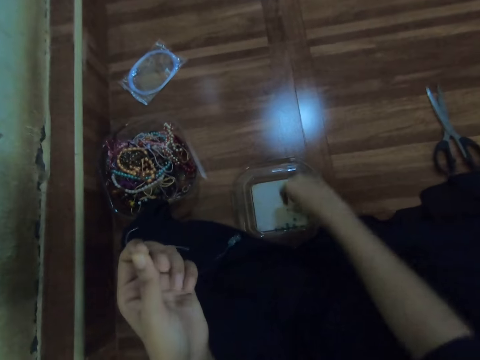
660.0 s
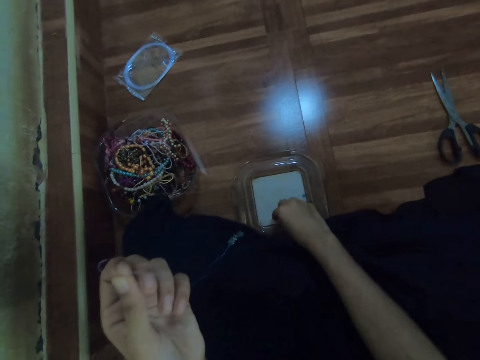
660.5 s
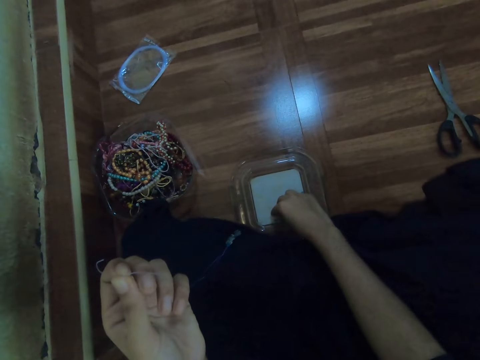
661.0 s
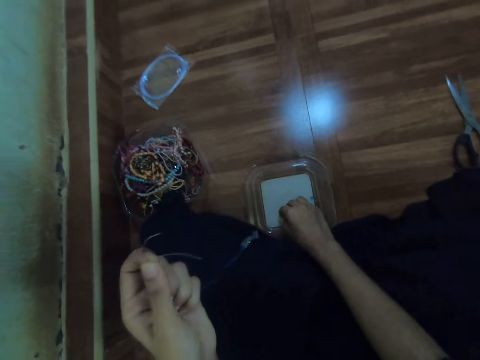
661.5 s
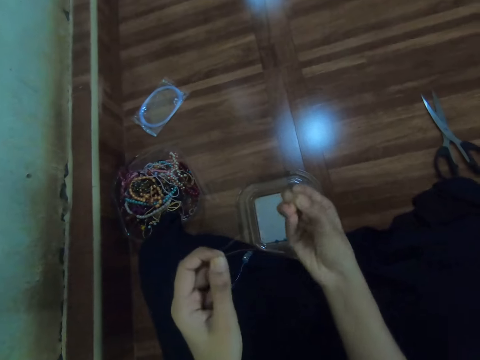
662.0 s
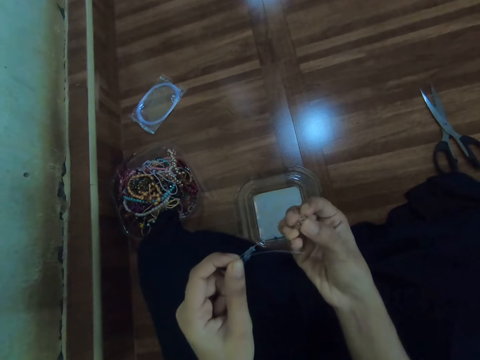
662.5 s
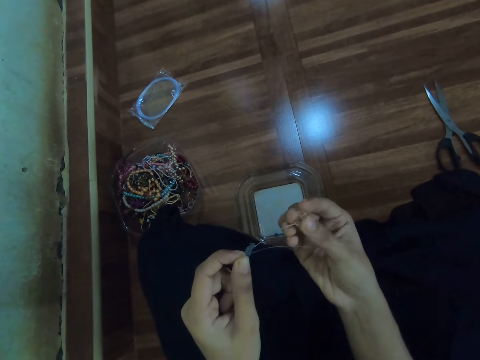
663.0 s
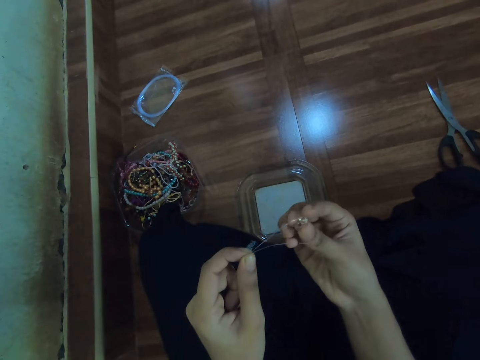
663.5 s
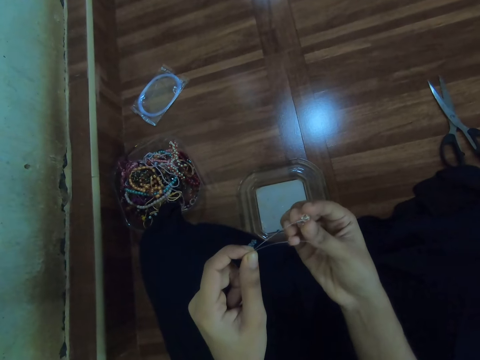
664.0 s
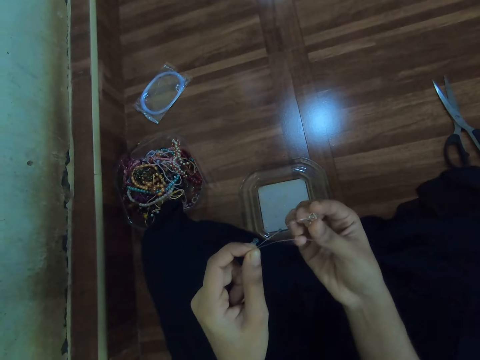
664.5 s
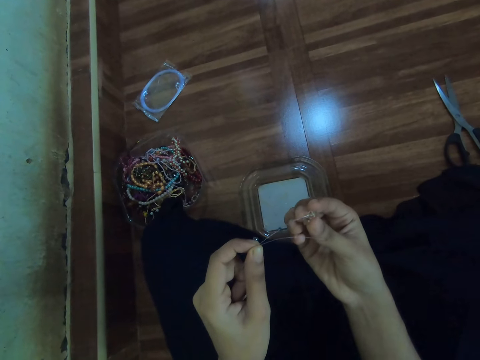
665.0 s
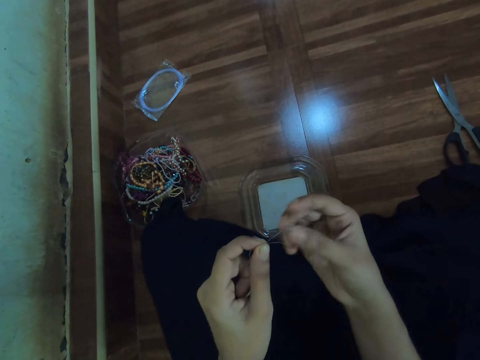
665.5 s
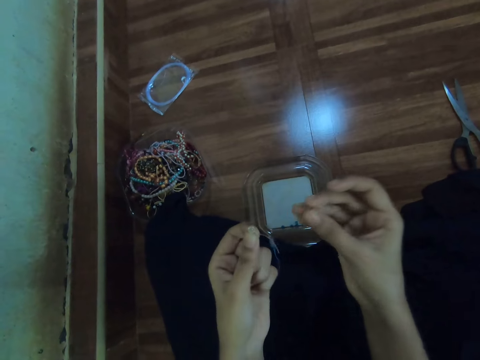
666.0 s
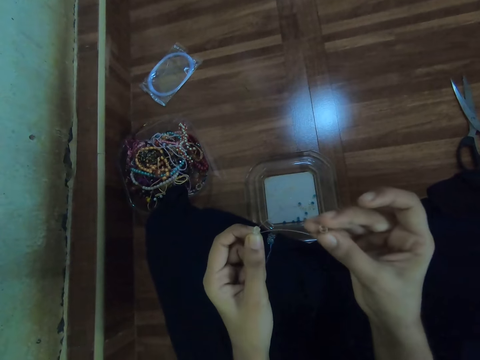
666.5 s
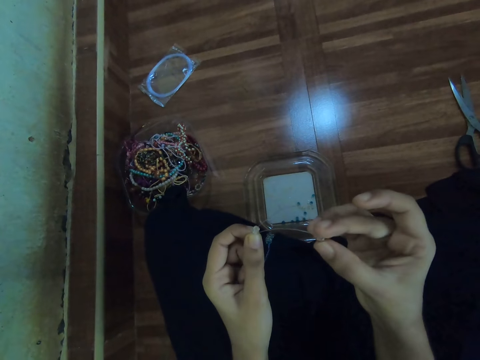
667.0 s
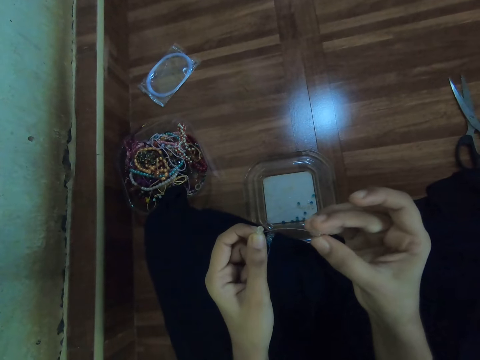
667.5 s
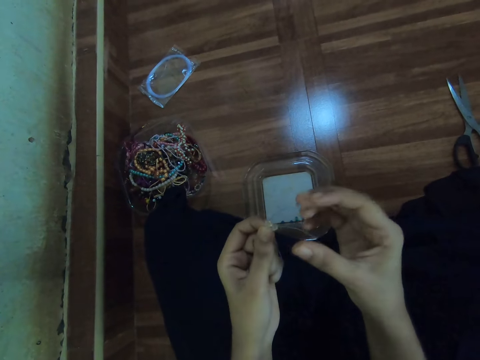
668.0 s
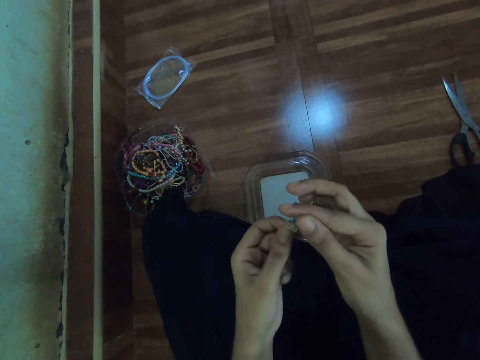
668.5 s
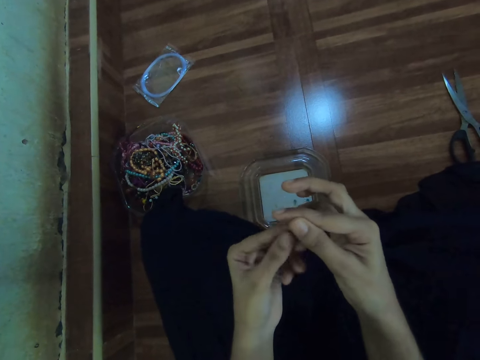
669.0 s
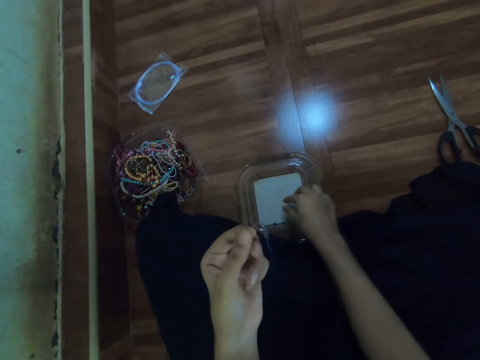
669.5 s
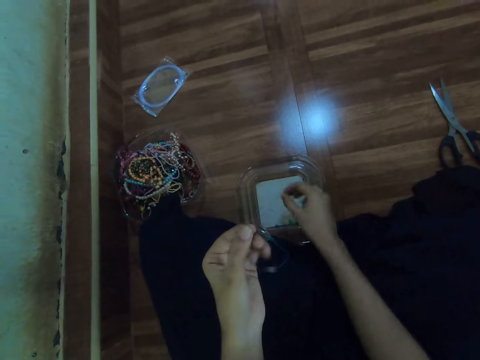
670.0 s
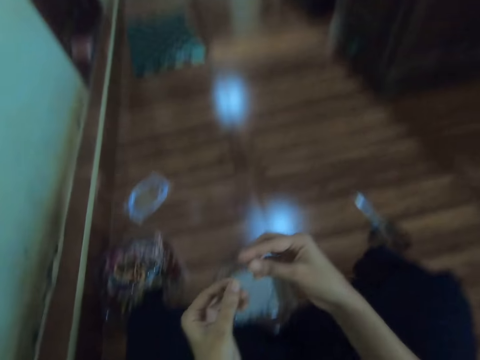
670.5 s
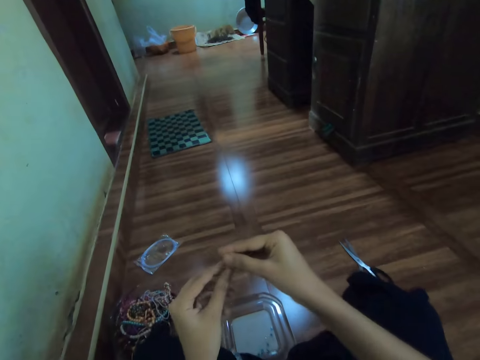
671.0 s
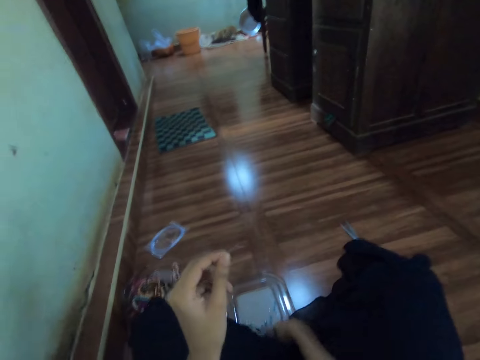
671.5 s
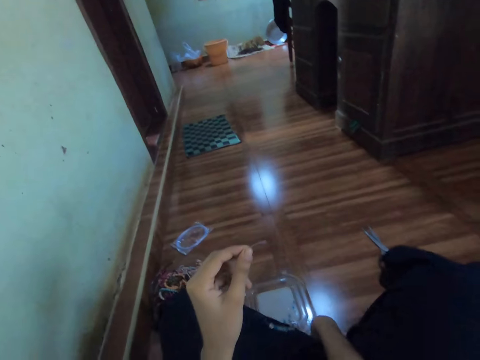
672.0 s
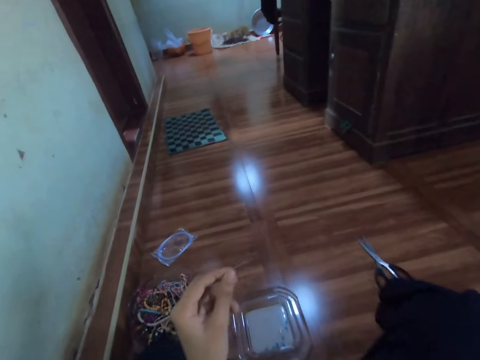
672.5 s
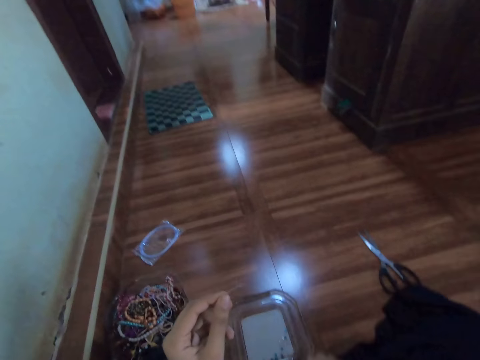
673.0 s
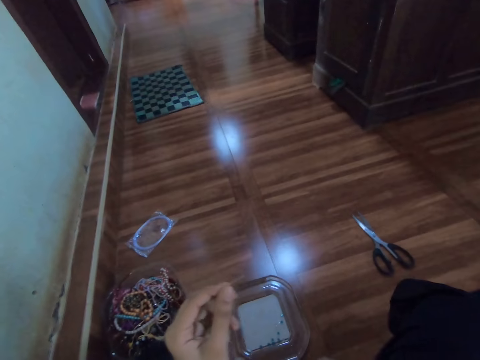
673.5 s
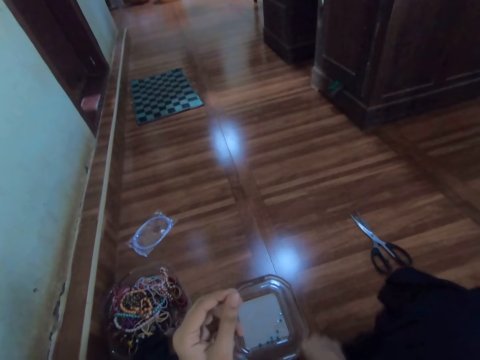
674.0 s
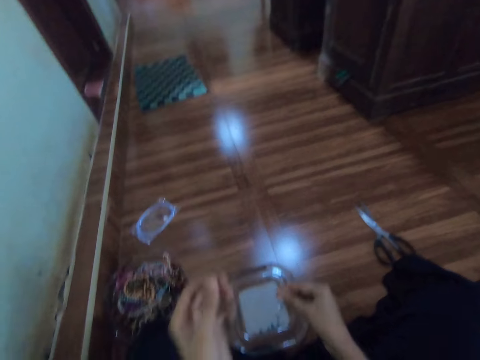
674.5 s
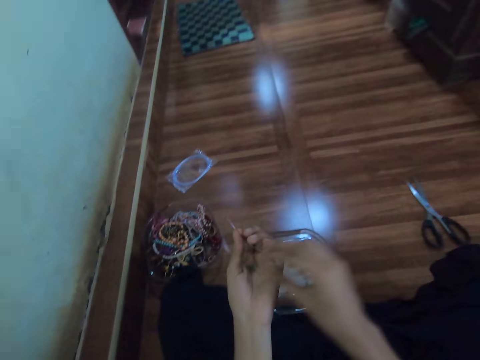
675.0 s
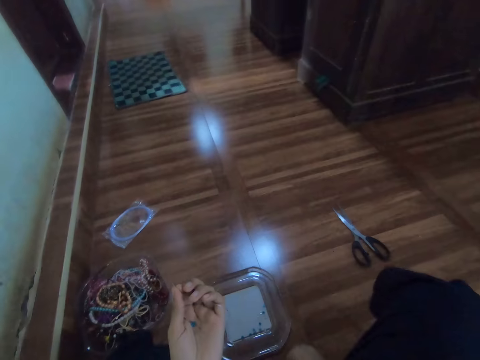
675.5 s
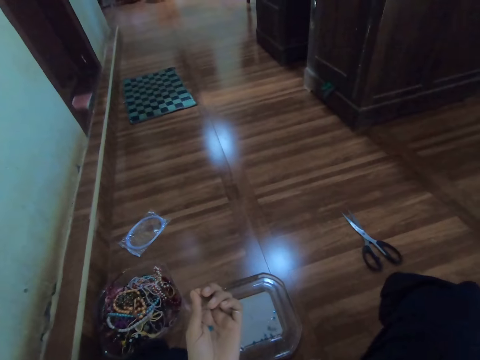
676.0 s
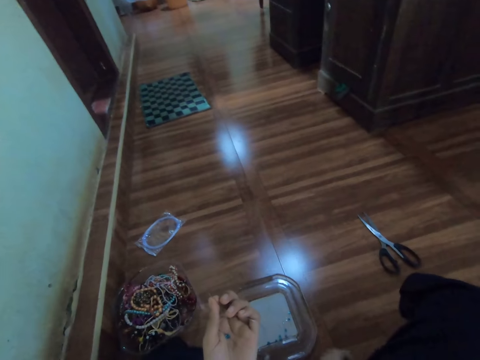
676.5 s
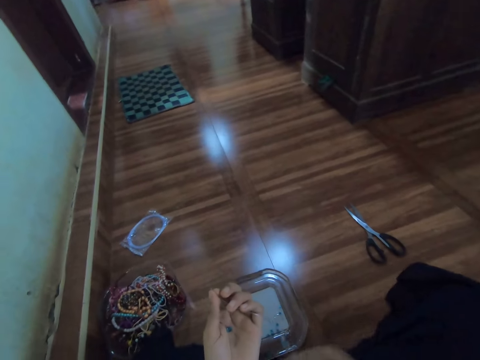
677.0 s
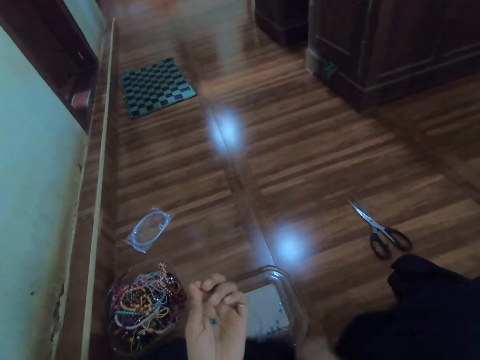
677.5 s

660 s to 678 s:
The camera wearer picks beads from the plastic container on the floor with her right hand. She inserts the bead on the fishing line with her right hand. She does so again. She lets go of the beads in her left hand and holds the fishing lines with her left hand. She picks a bead from the plastic container on the floor with her right hand. She searches her clothes with her right hand. She picks the bead from the floor with her right hand. She places the bead on her left hand. She searches her clothes with her right hand.

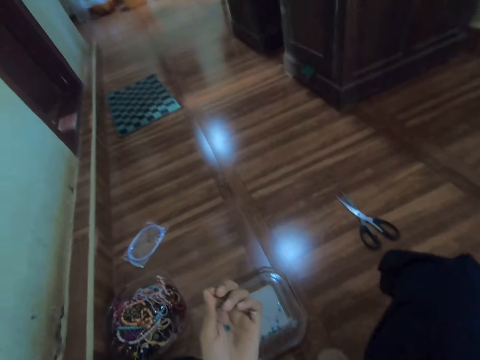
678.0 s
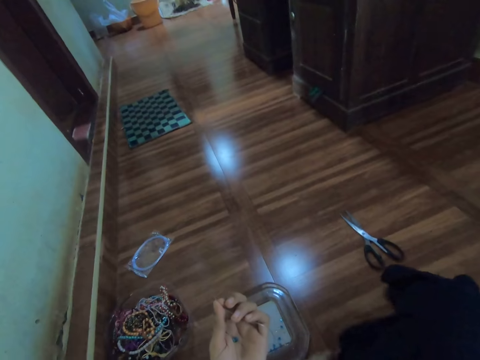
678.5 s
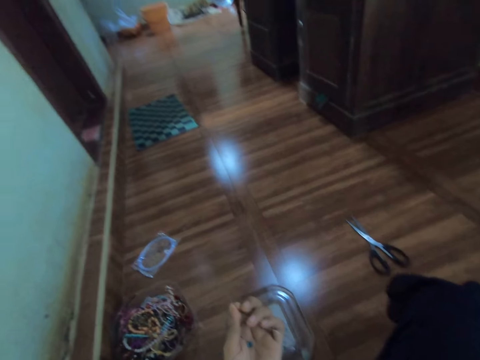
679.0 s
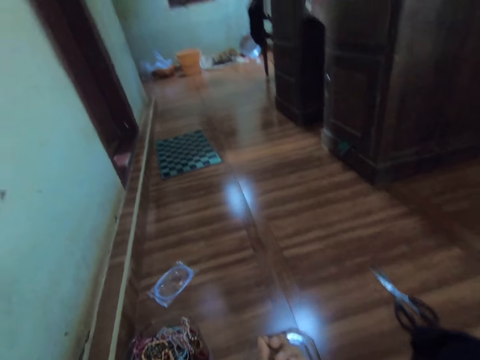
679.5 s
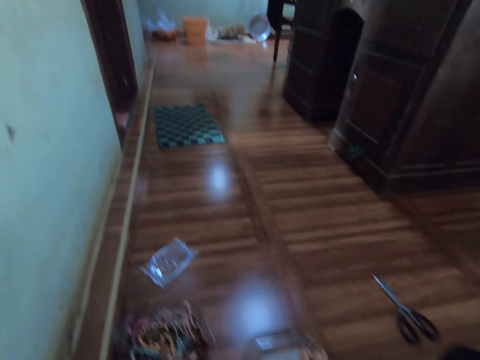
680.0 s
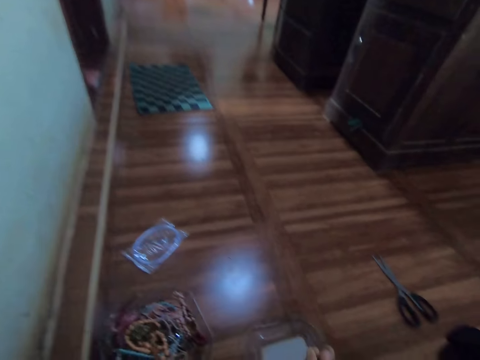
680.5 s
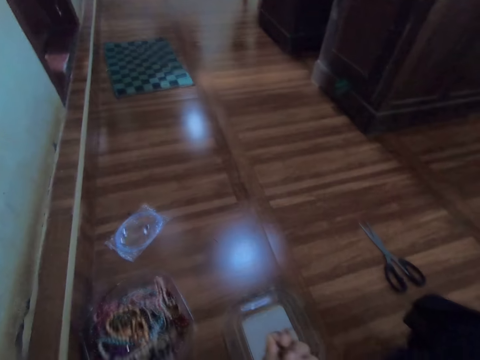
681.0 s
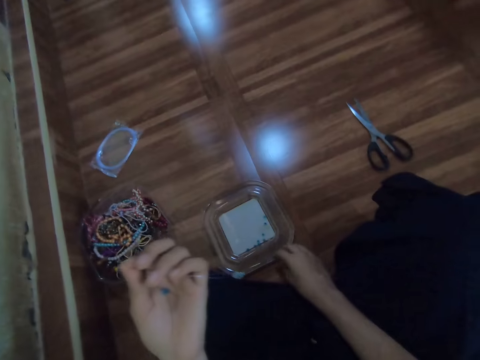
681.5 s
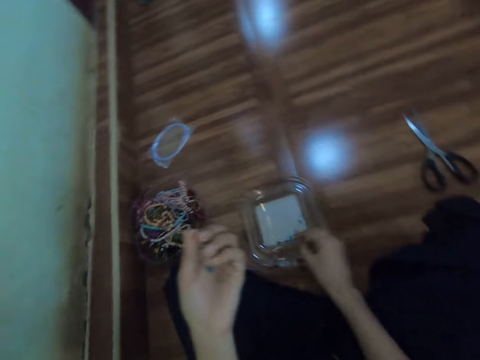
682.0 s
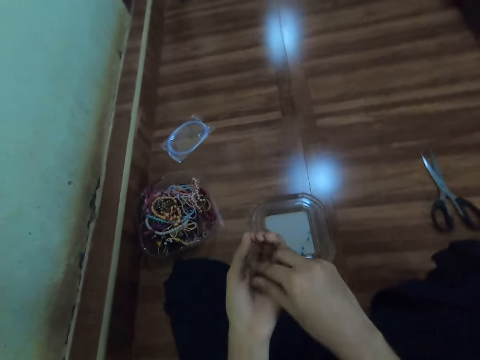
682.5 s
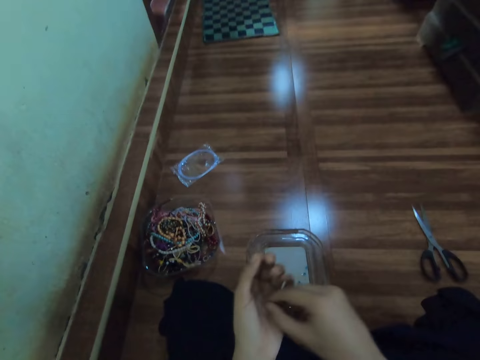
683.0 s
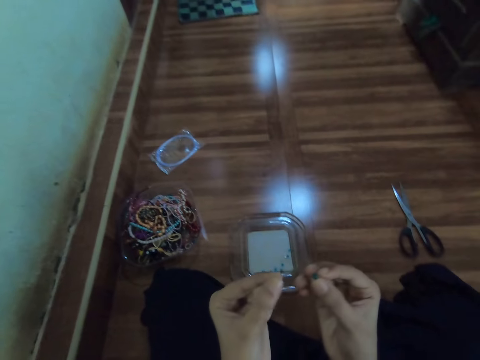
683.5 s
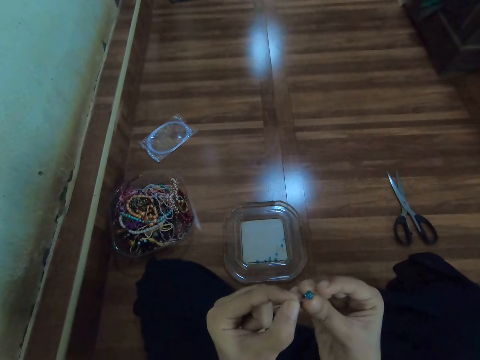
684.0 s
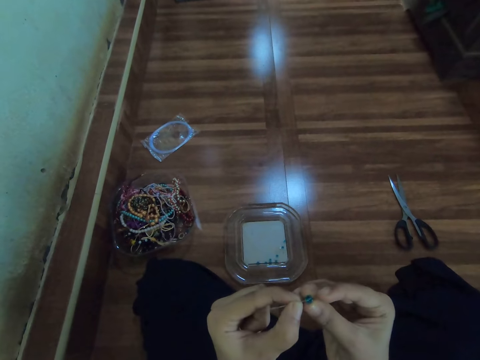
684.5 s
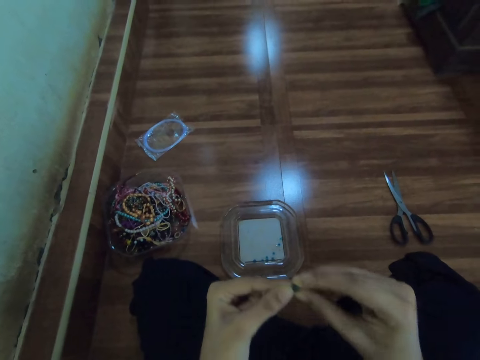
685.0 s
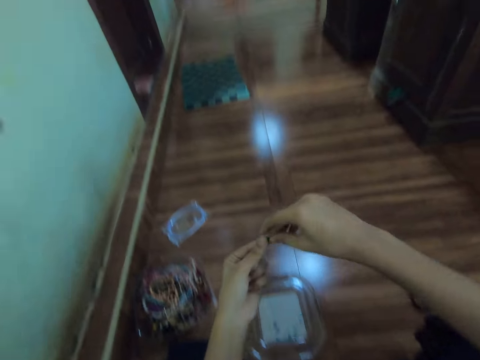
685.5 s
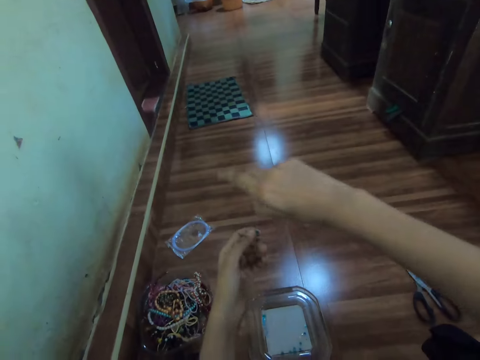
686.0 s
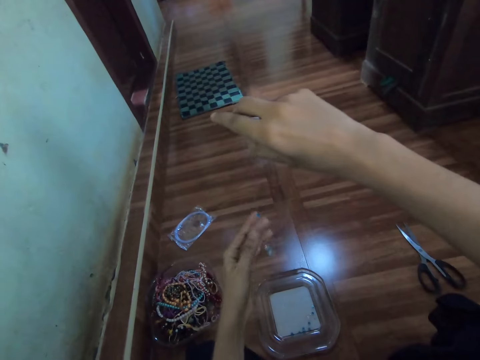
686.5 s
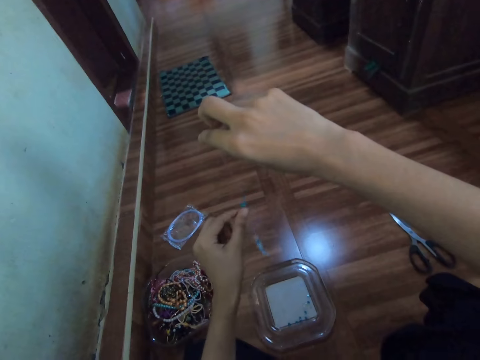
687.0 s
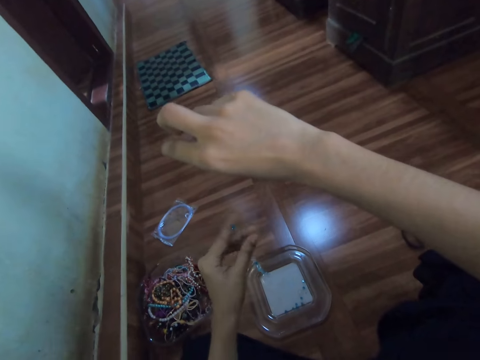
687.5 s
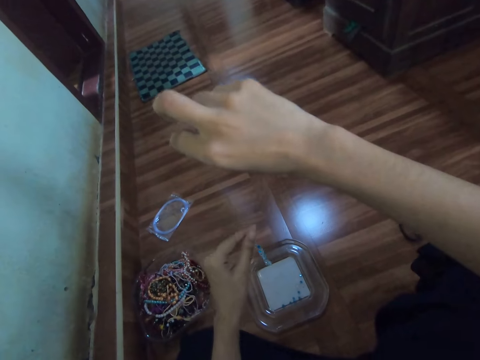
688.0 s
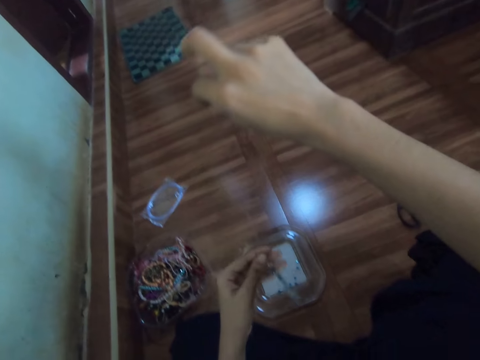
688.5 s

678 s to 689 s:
The camera wearer moves the plastic container on the floor with her right hand. She picks the bead with her right hand. She inserts the bead on the fishing line with her right hand. She pulls the bead on the fishing line with her left hand.
